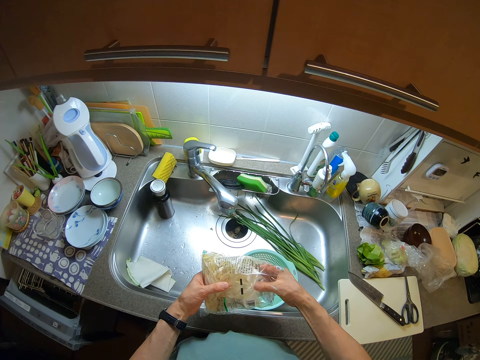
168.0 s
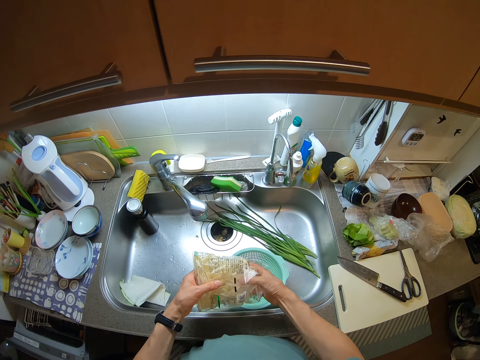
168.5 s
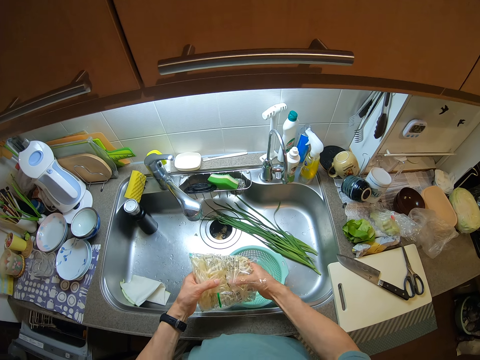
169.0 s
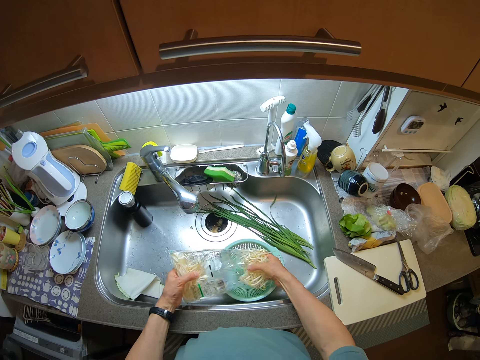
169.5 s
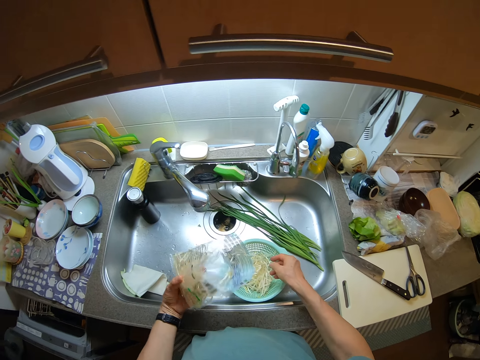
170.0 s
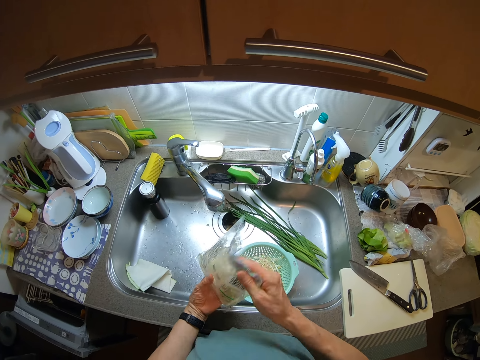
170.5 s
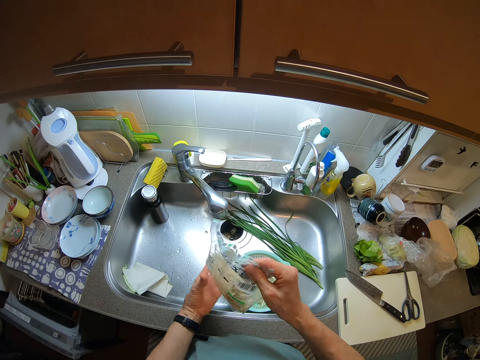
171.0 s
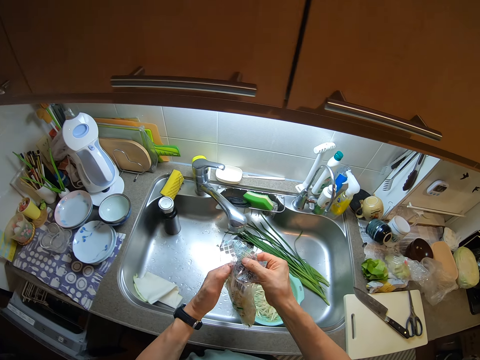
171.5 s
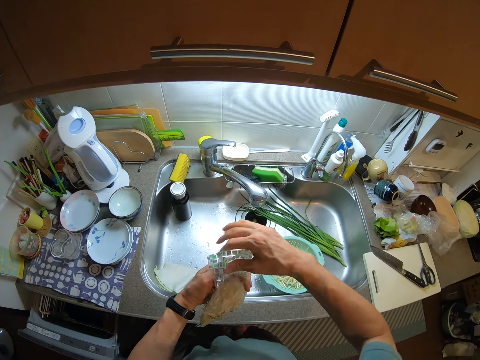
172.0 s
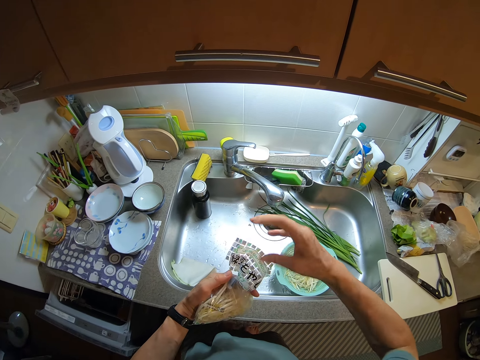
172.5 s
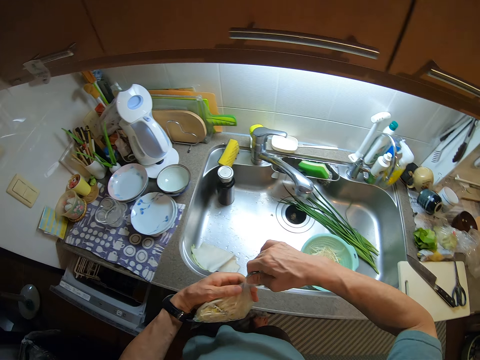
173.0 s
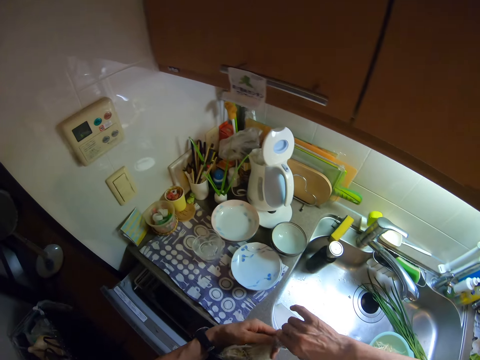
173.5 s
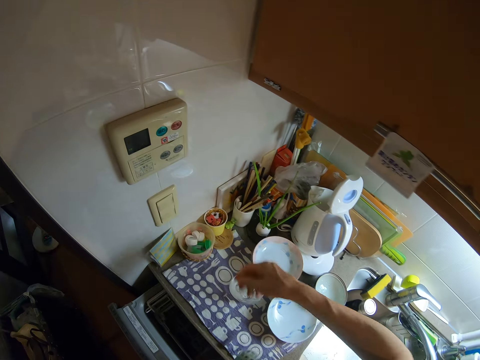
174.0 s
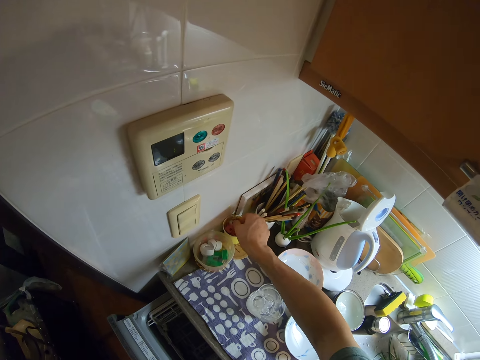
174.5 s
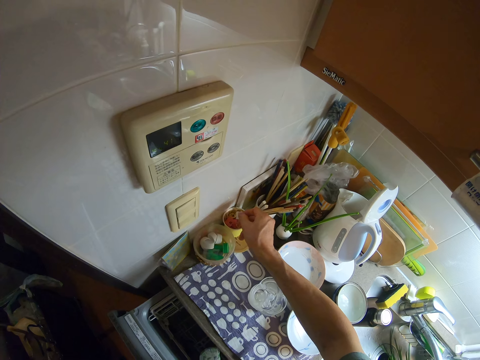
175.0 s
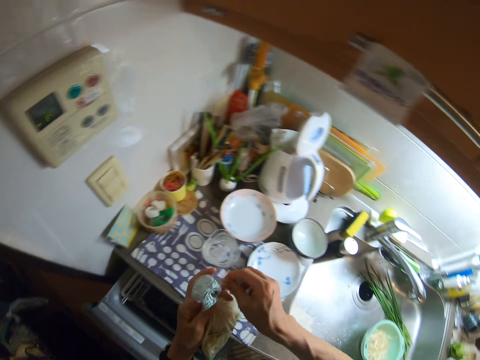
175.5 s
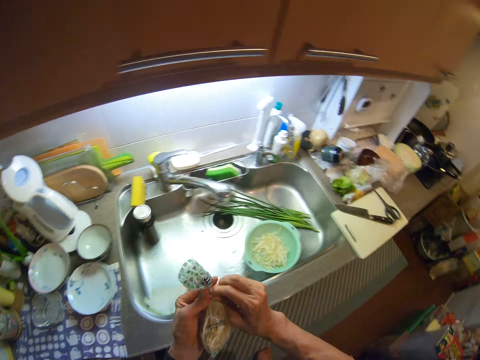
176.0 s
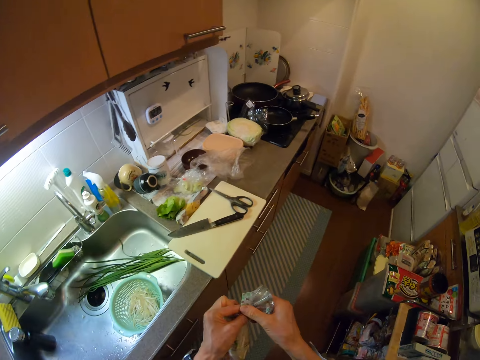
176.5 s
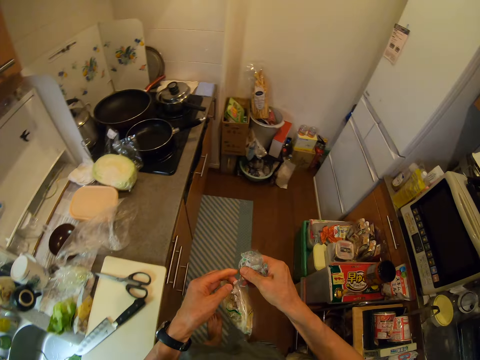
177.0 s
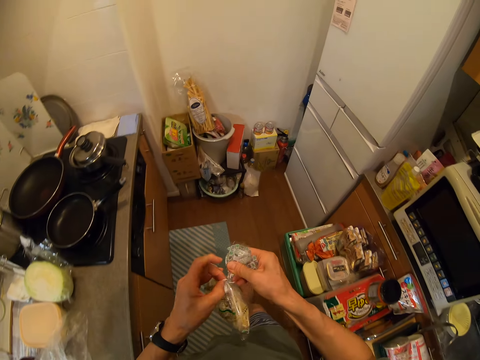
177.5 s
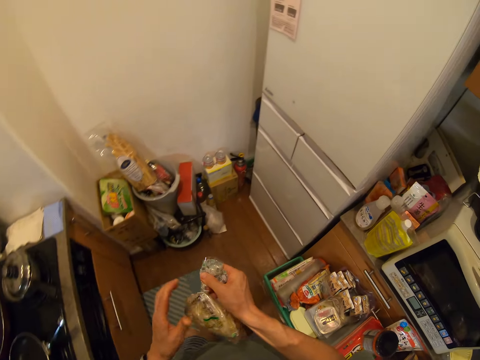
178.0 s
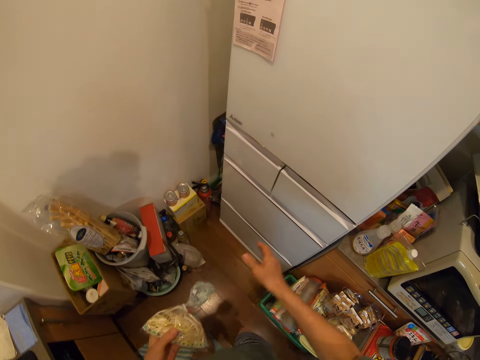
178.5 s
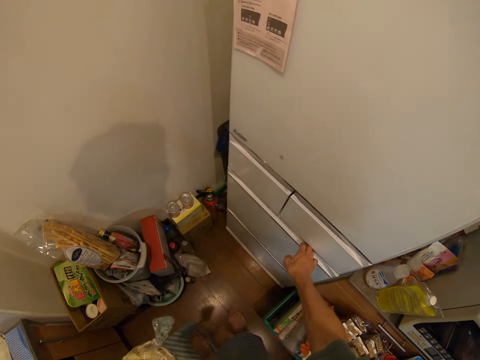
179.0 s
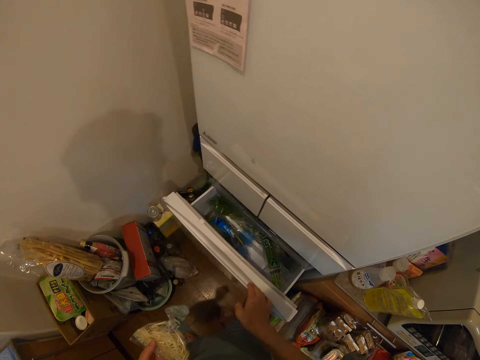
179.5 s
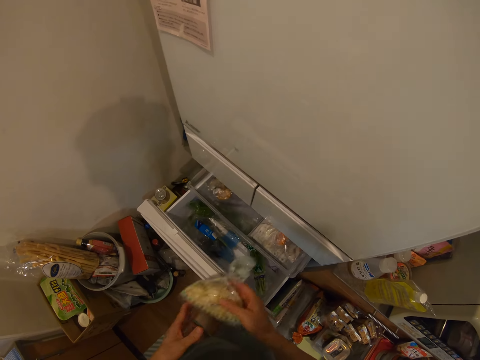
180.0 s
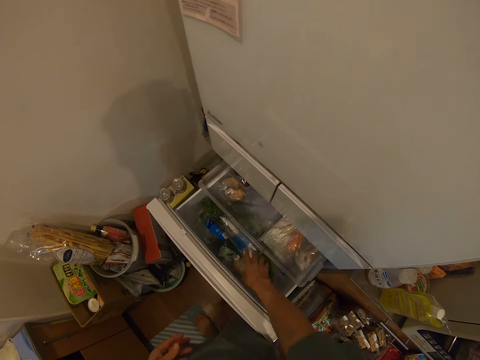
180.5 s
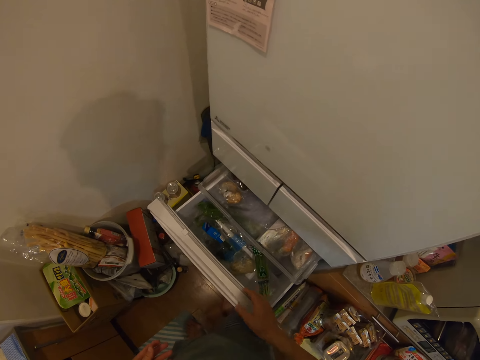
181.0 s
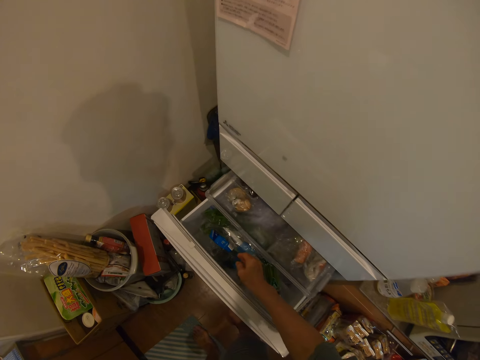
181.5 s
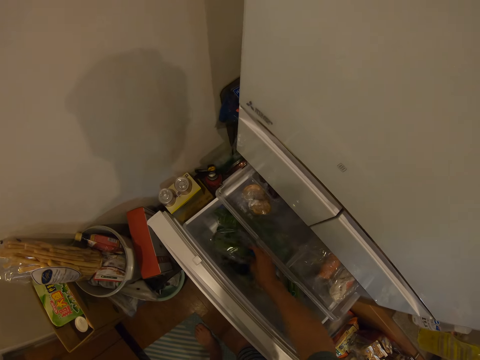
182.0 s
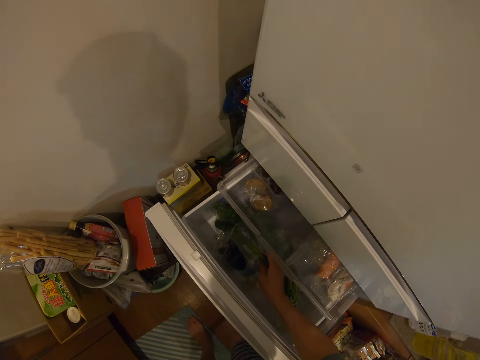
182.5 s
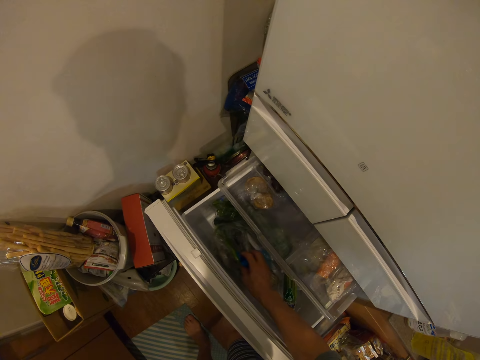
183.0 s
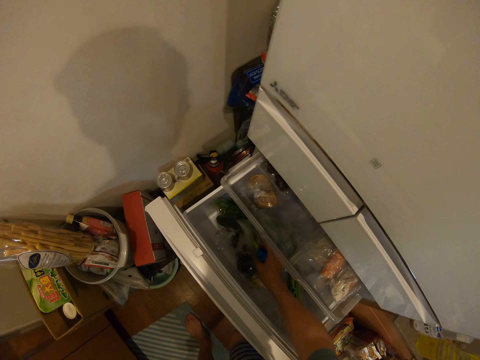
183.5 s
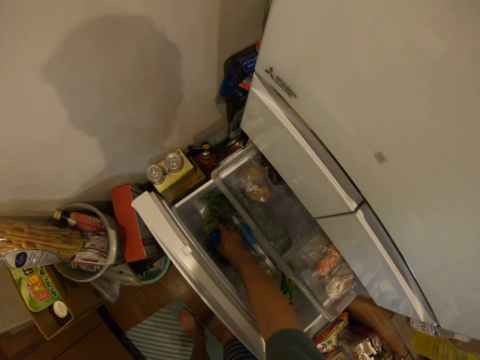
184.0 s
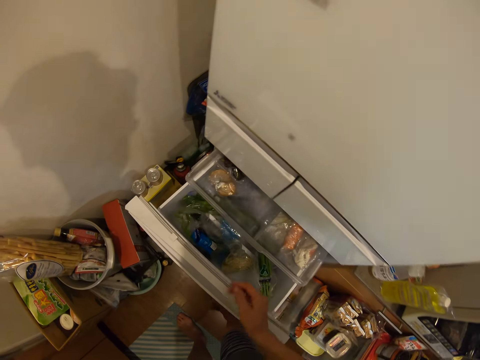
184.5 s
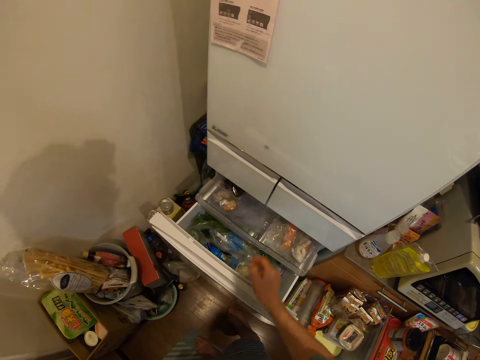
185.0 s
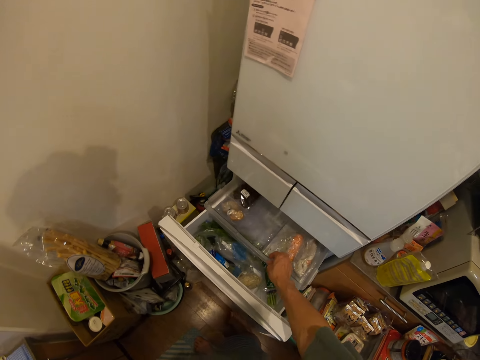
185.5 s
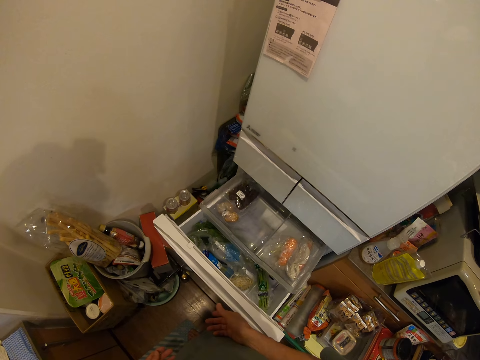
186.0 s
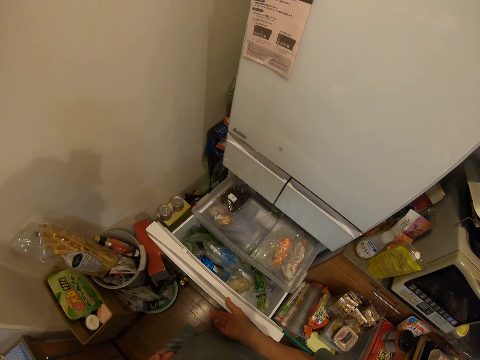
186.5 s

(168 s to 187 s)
The camera wearer opens the pack of pasta. She takes the pasta from the pack into a sieve inside the sink with her right hand. She shakes the pack of pasta. She wraps the pack of pasta. She takes the clip or cellotape from the cup on the slab with her right hand. She clips the pack of pasta. She wraps the cellotape on the packet. She moves towards the drawer. She opens the drawer with her right hand. She turns the pack of pasta. She passes the pack of pasta from her left hand to her right hand. She drops the pack of pasta in the drawer. She searches the drawer with her right hand. She holds packets of something. She pulls the container in the drawer with her right hand. She pushes the drawer.

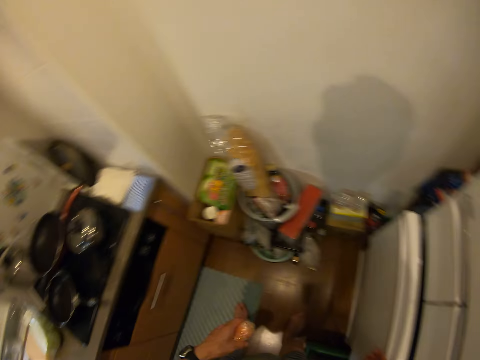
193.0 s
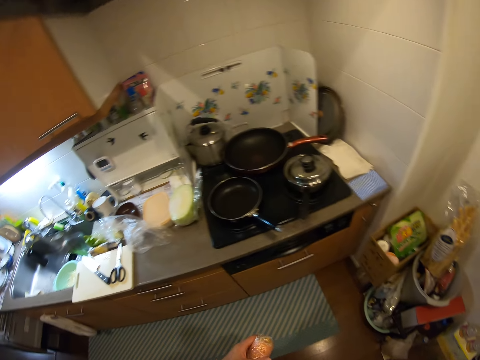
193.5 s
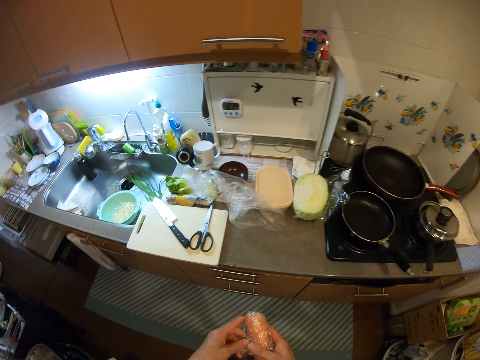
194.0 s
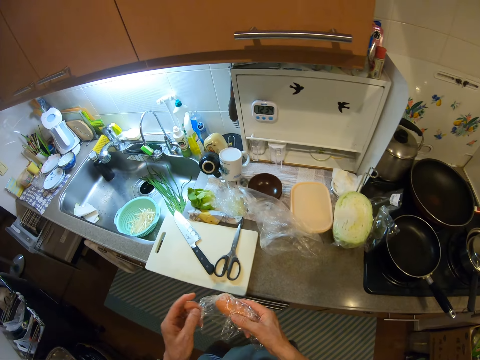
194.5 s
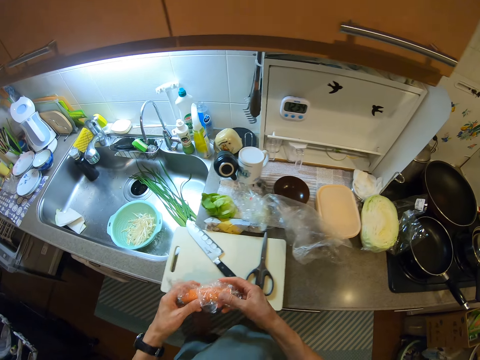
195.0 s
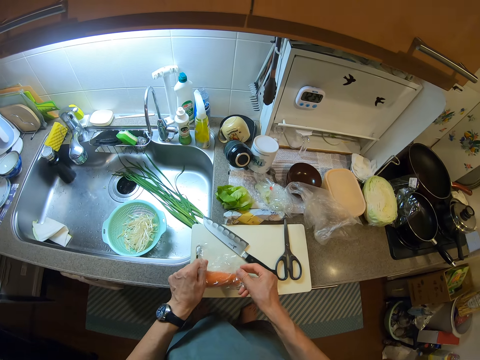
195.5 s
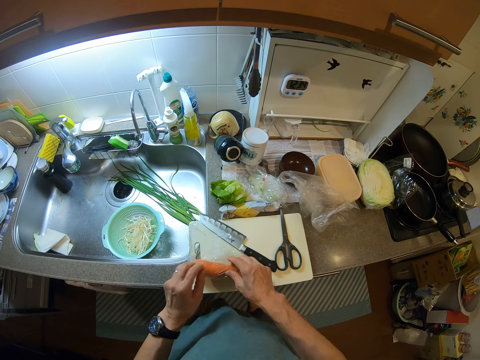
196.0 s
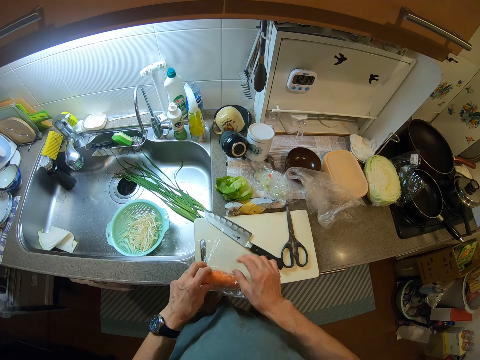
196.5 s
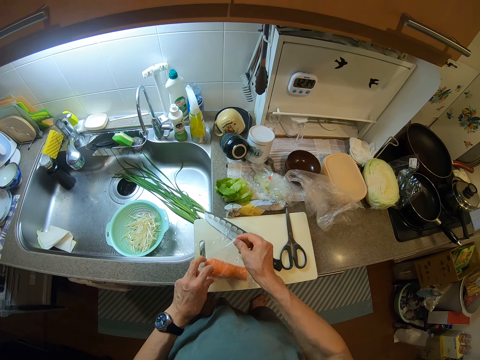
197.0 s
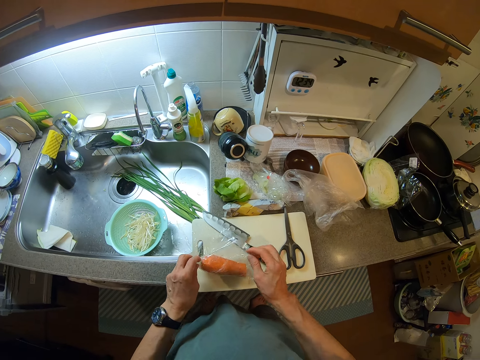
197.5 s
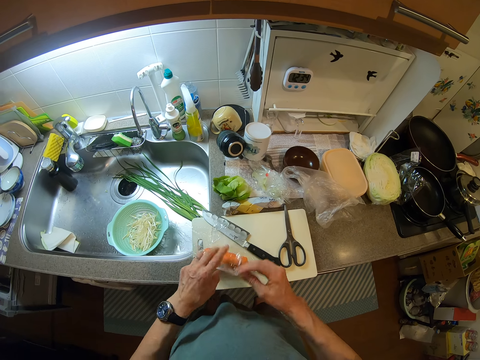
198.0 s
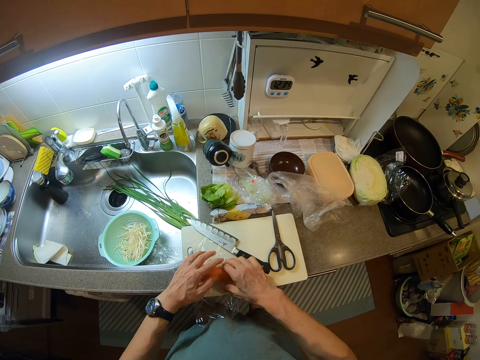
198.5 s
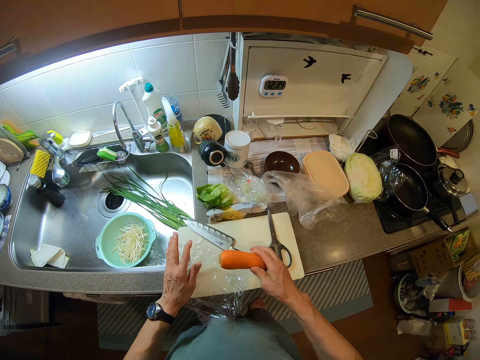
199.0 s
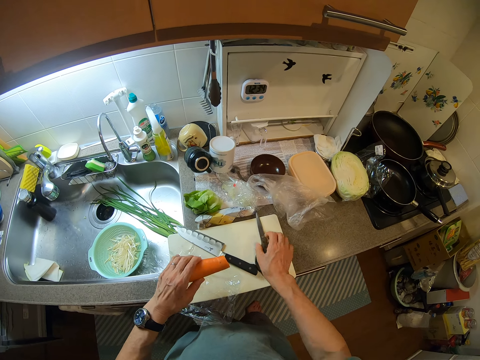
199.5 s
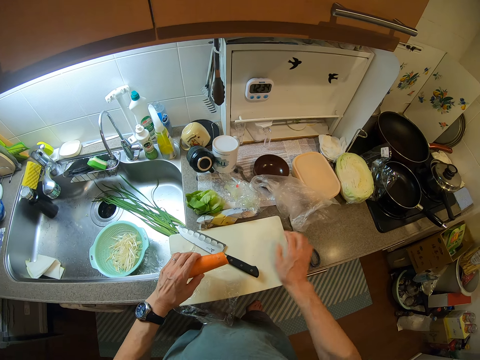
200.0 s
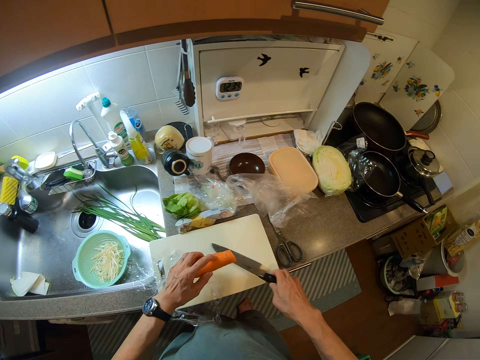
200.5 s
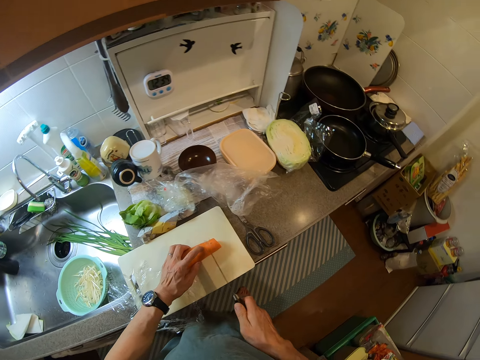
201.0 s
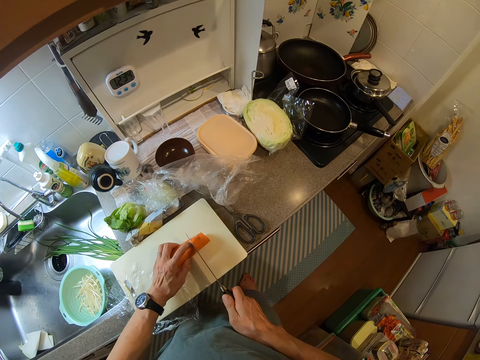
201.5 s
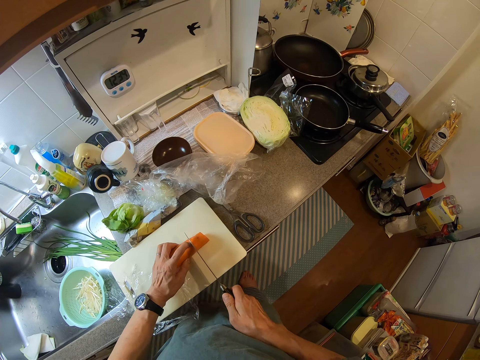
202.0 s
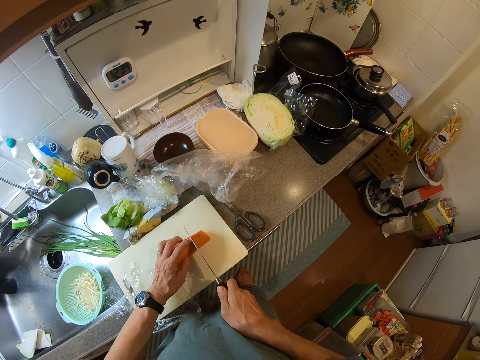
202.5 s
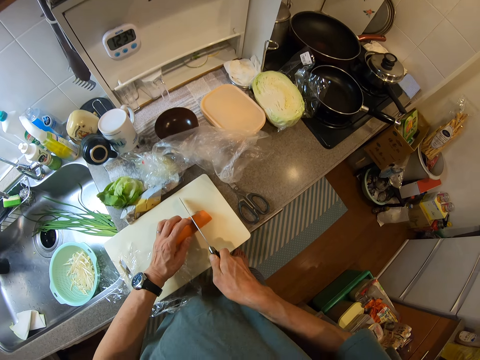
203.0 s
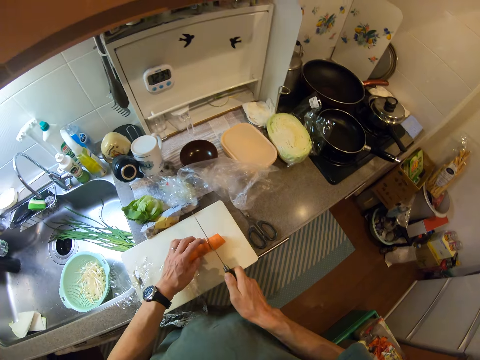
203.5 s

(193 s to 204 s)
The camera wearer closes the drawer. She unpacks the carrot. She takes the carrot from the nylon. She puts the carrot on the chopping board. She unwraps the carrot. She touches the pair of scissors. She takes the knife from the chopping board with her right hand. She pushes the pair of scissors. She cuts the carrot into two.
